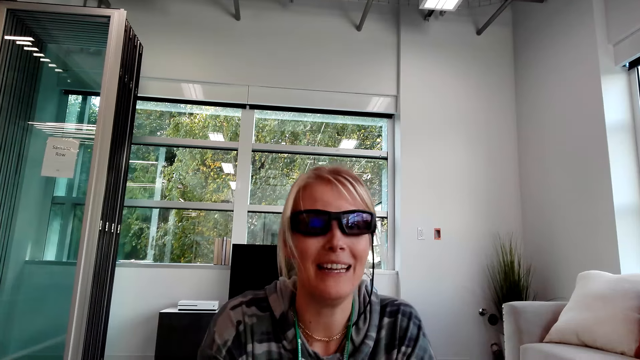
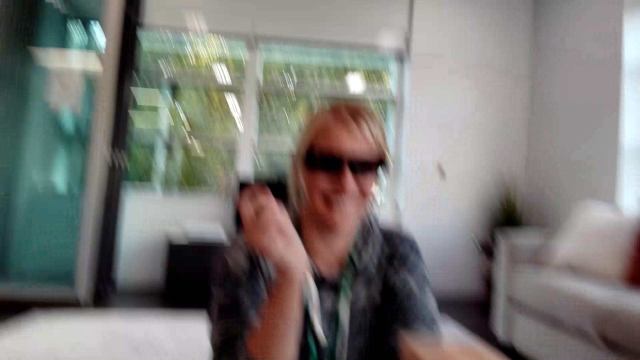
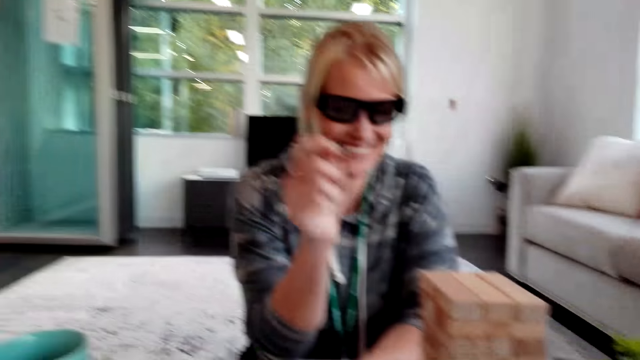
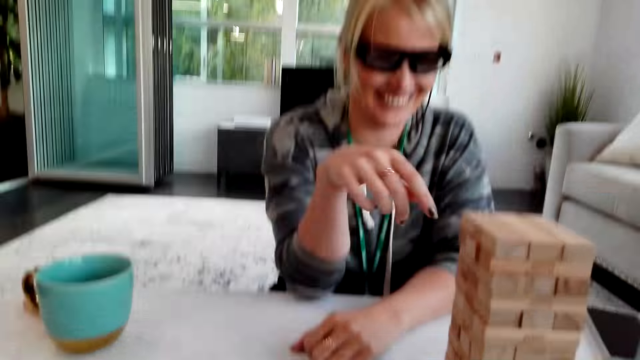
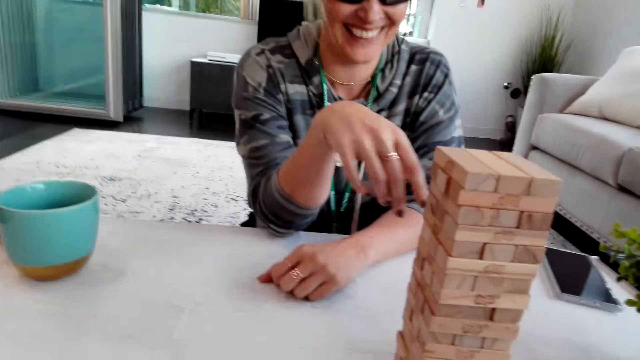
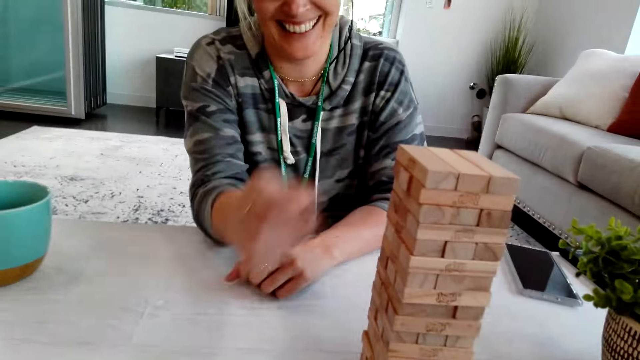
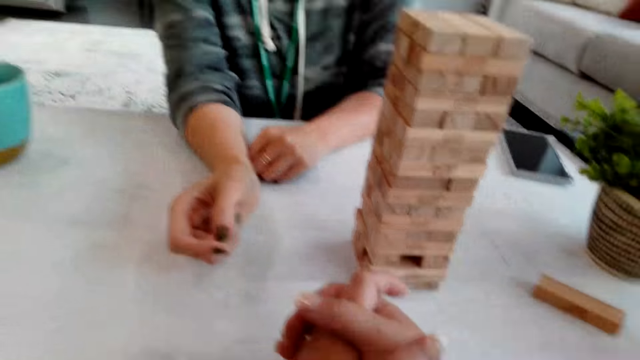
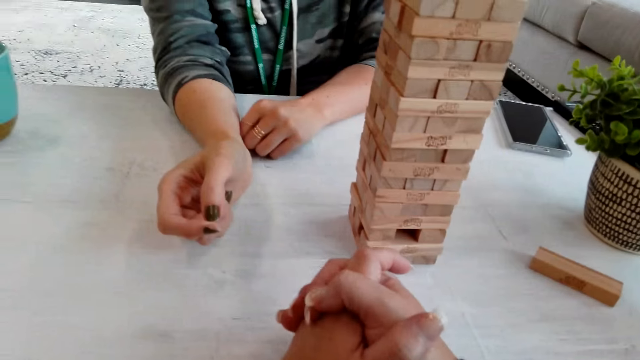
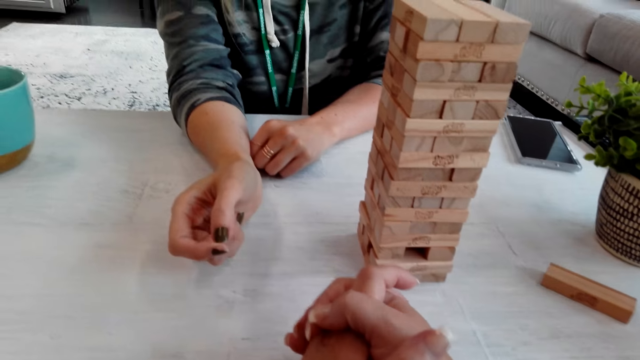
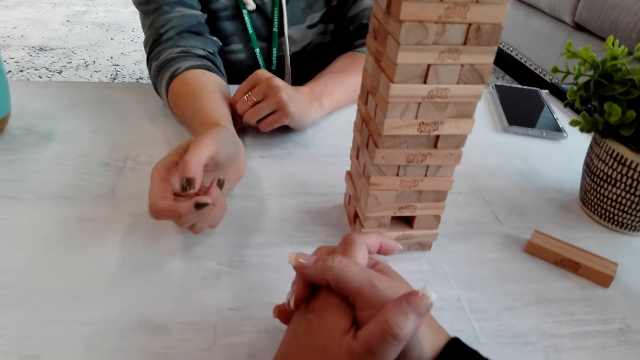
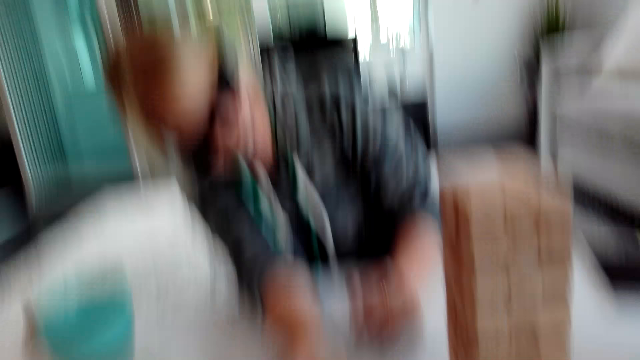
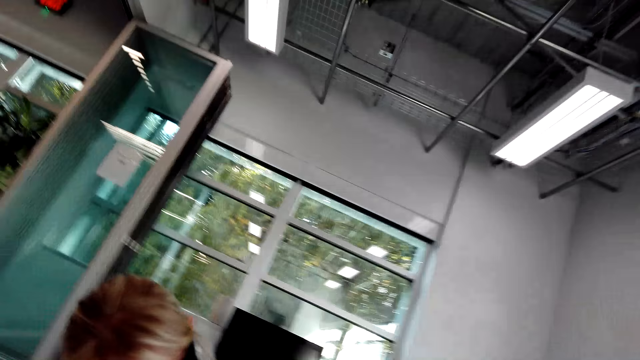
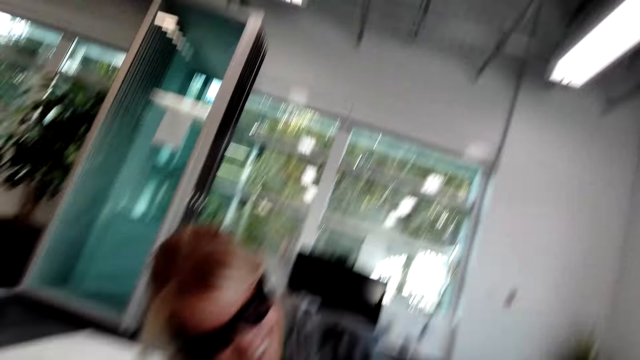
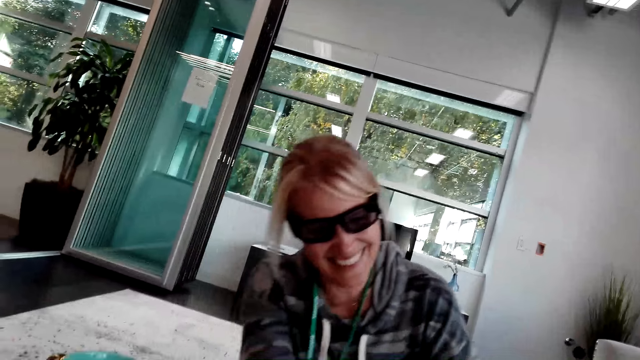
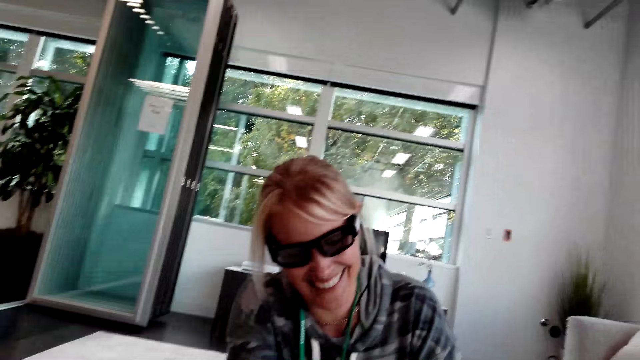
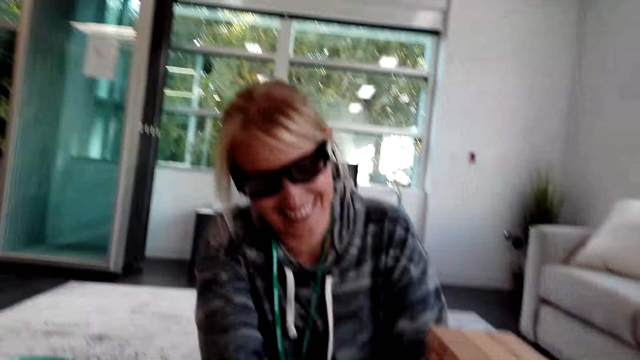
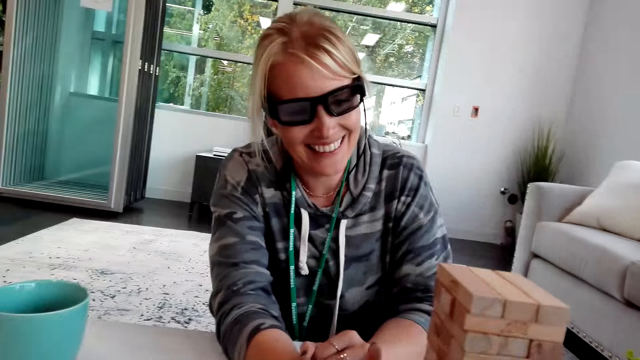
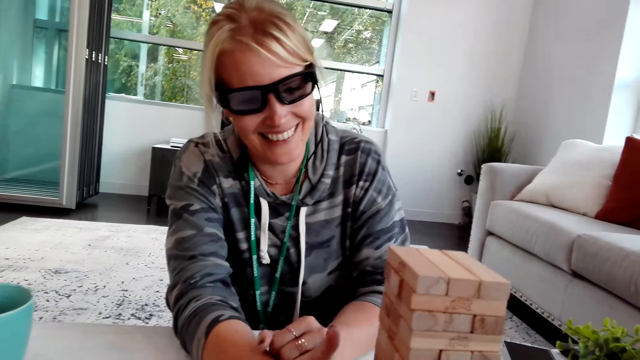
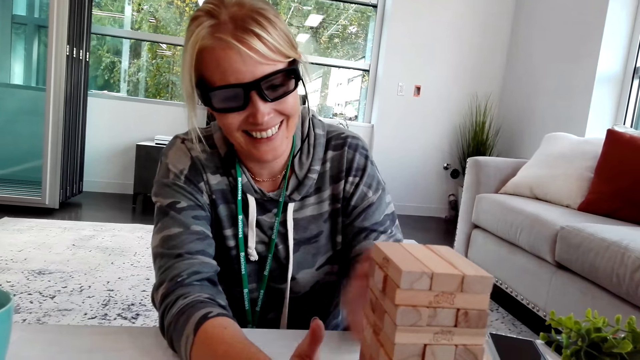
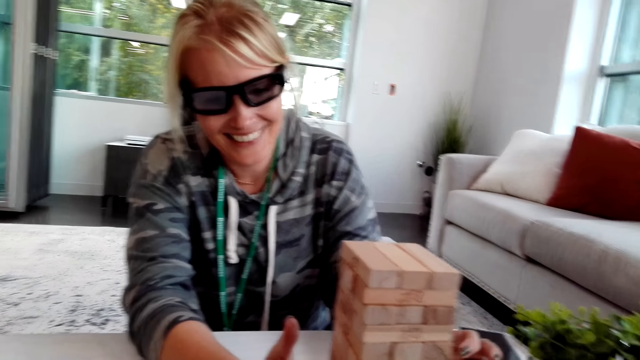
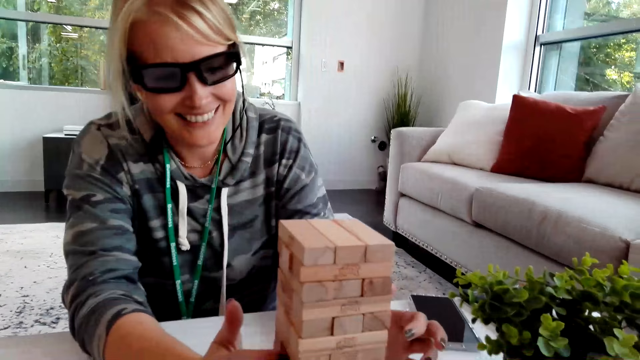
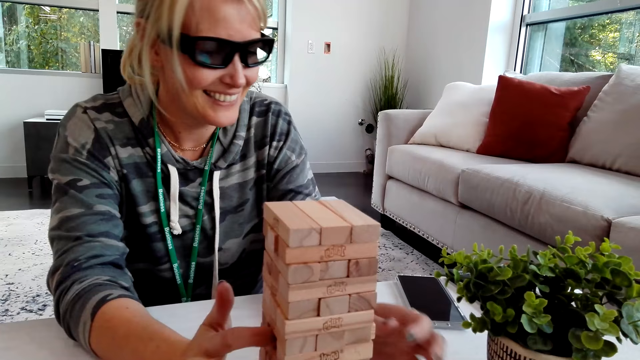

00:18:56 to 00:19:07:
The camera wearer listens to a woman. The woman laughs. The camera wearer laughs. The woman laughs. The woman laughs again.

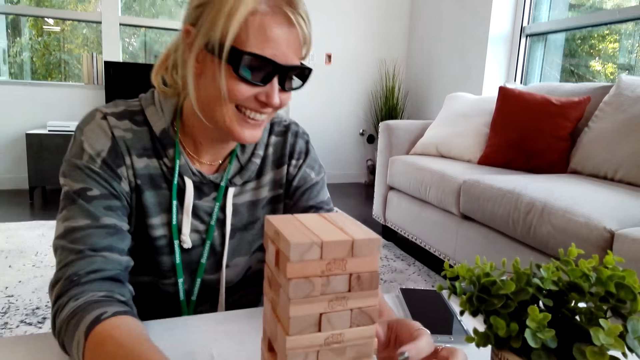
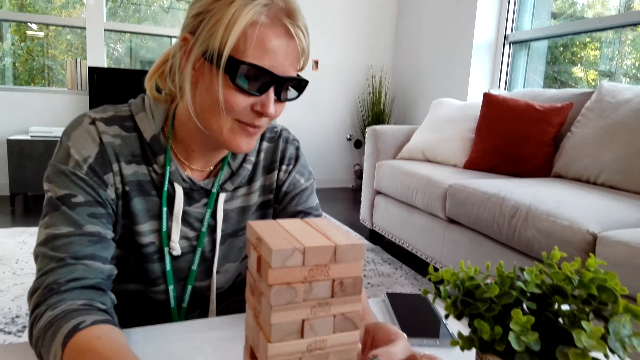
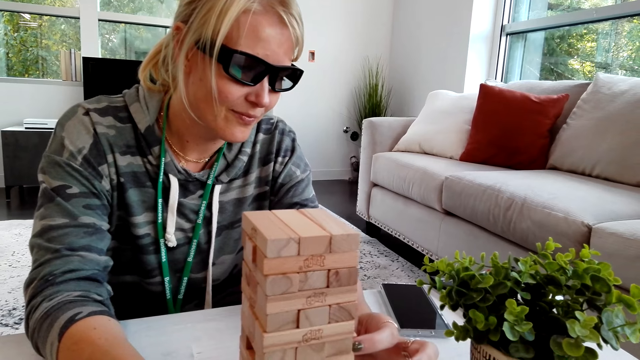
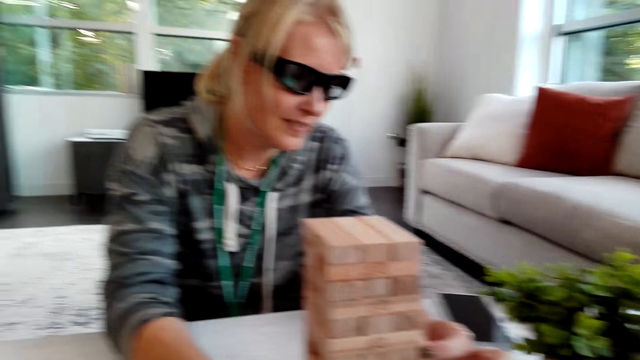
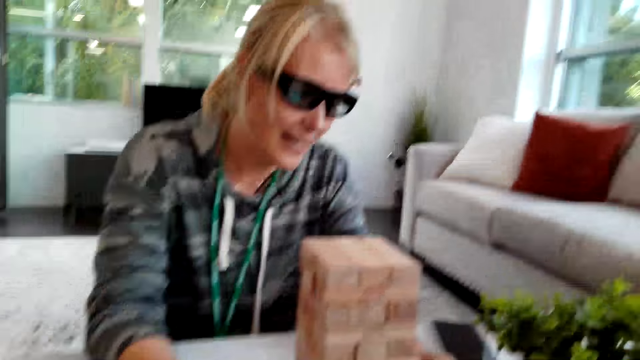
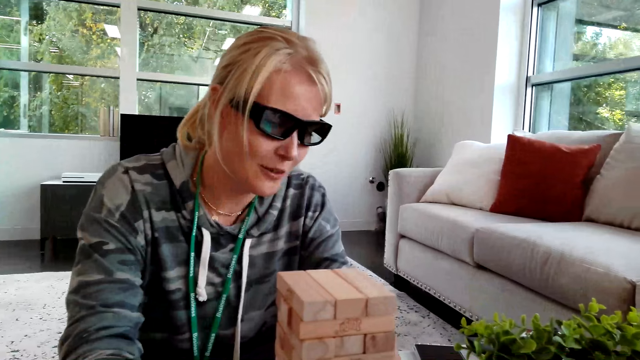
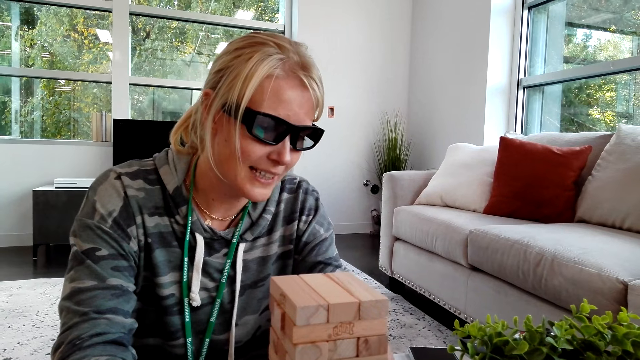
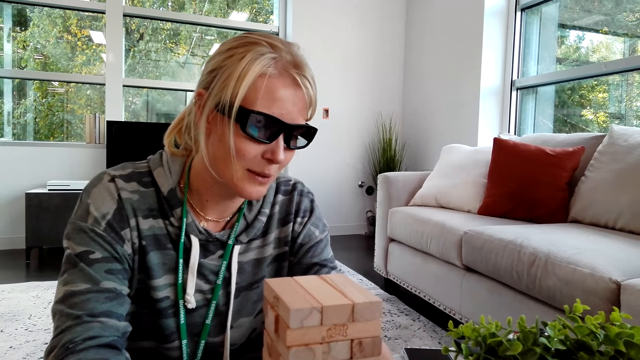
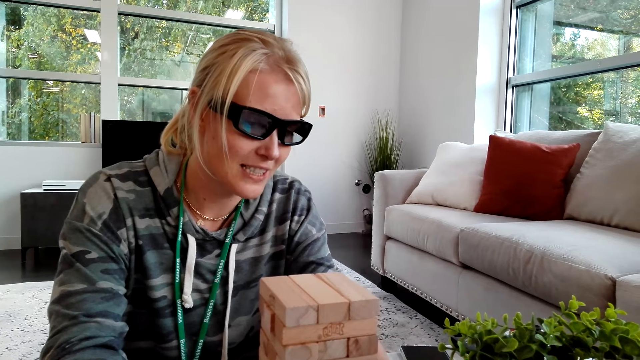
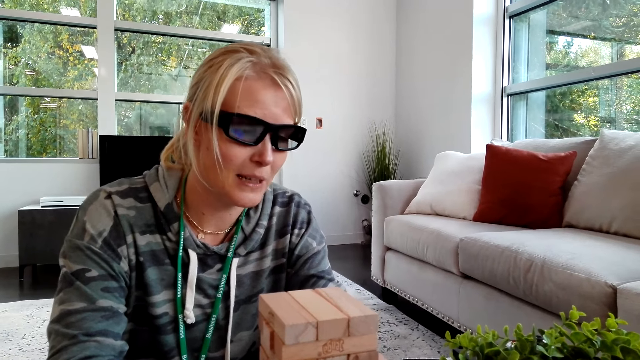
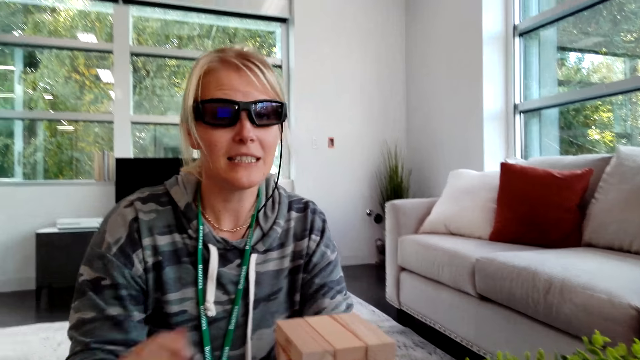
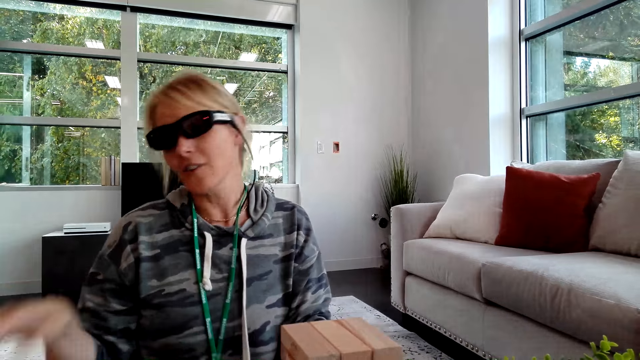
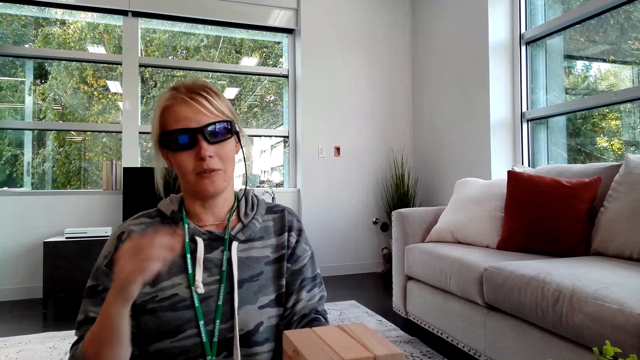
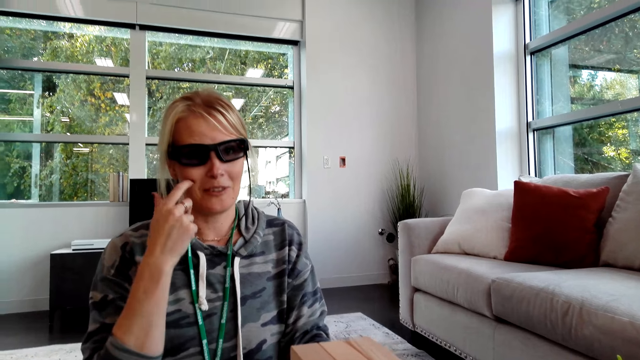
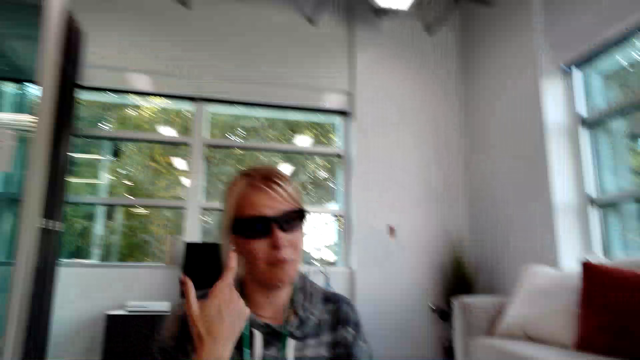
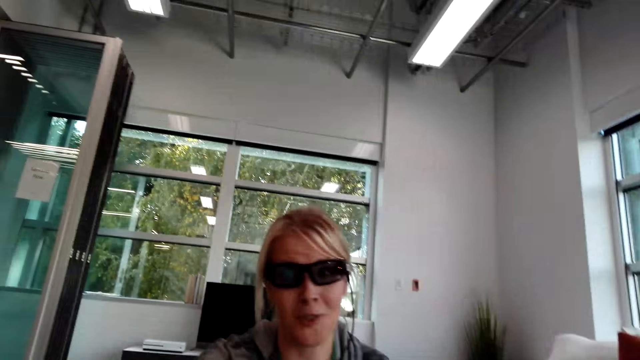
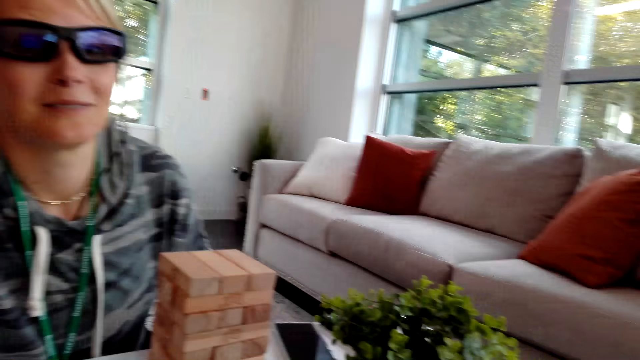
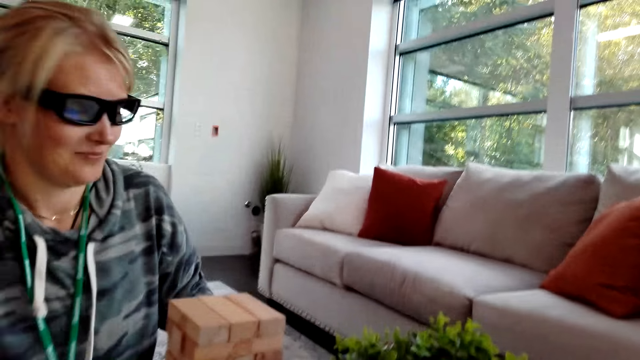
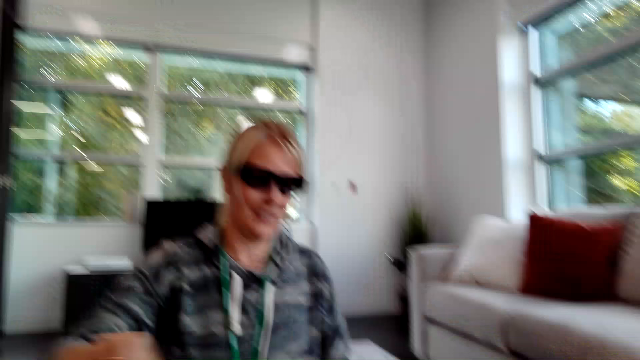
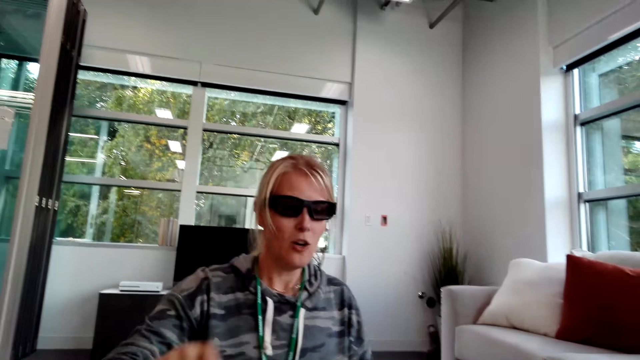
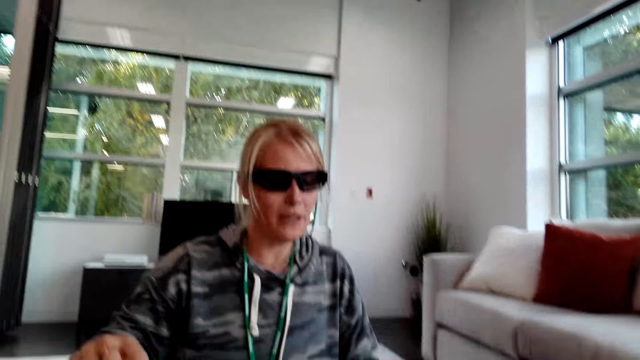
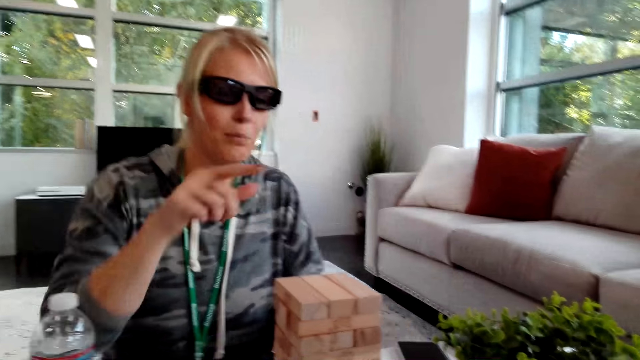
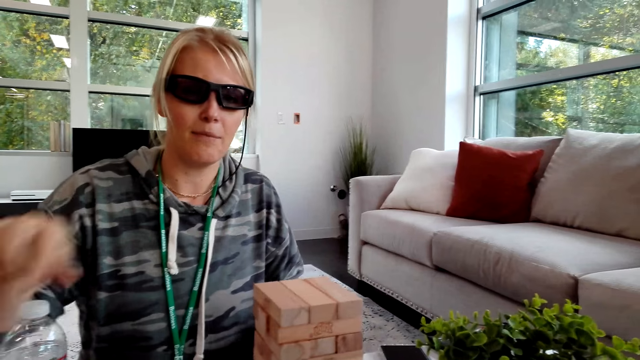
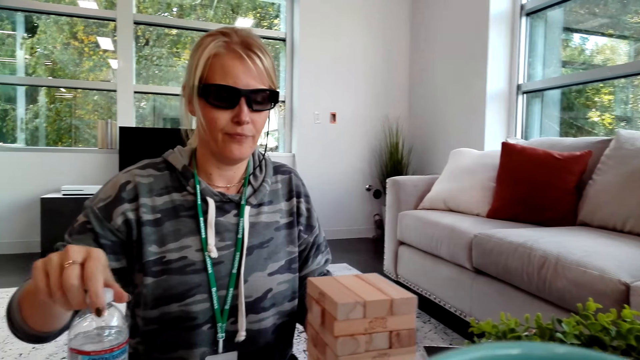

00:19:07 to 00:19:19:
A person picks up a tower wood block game box. The person talks to the camera wearer. The person touches their face. The person talks to the camera wearer.
